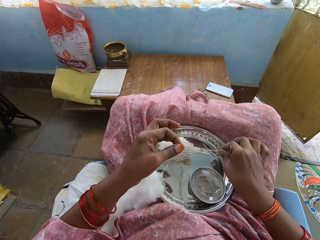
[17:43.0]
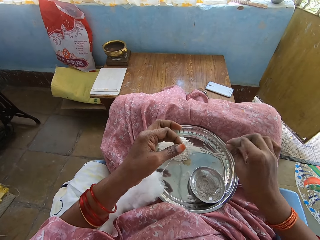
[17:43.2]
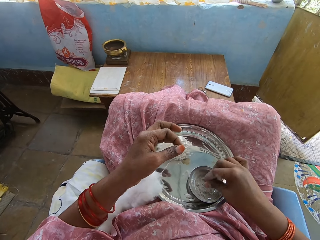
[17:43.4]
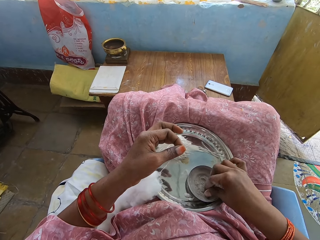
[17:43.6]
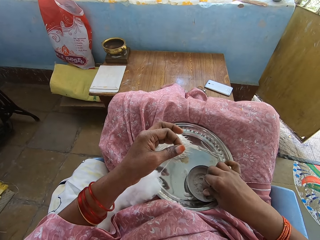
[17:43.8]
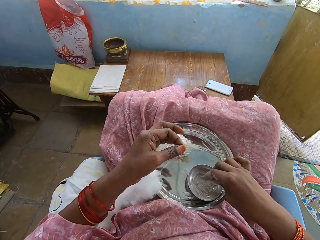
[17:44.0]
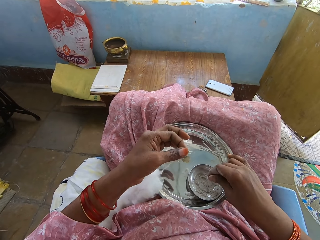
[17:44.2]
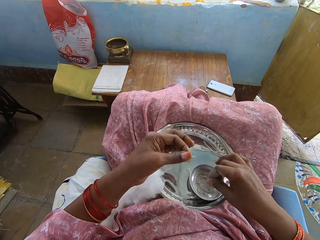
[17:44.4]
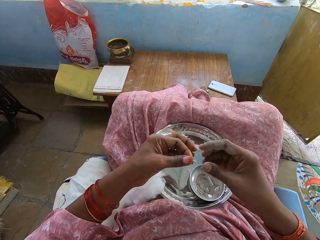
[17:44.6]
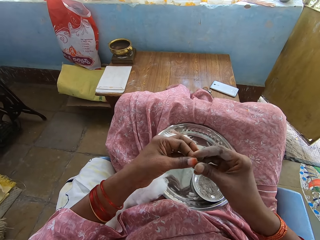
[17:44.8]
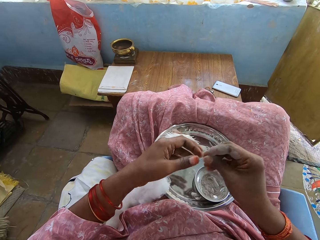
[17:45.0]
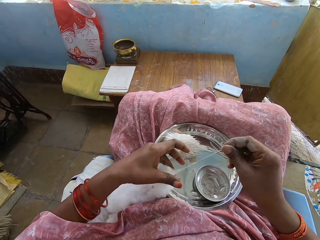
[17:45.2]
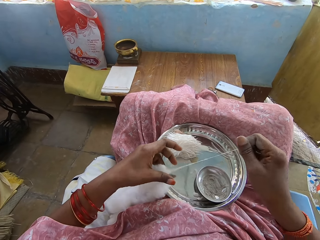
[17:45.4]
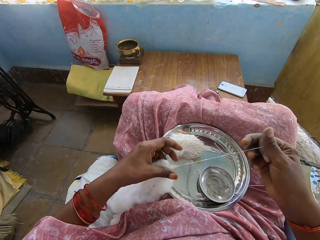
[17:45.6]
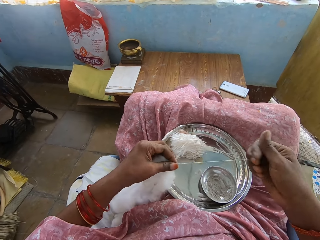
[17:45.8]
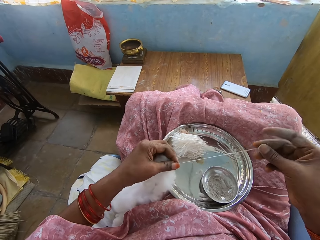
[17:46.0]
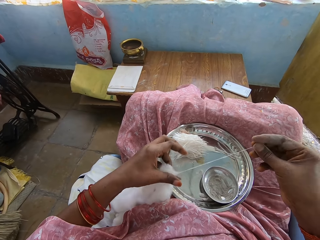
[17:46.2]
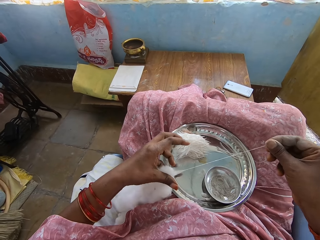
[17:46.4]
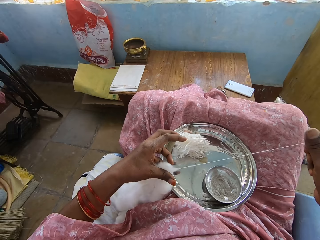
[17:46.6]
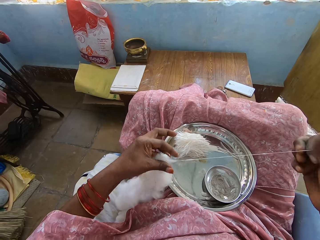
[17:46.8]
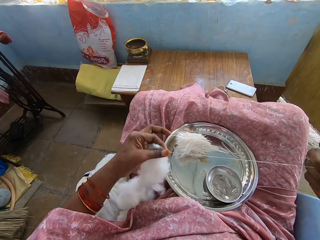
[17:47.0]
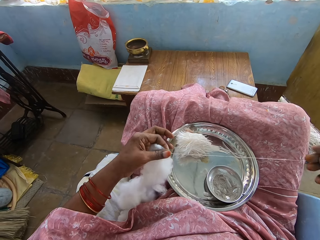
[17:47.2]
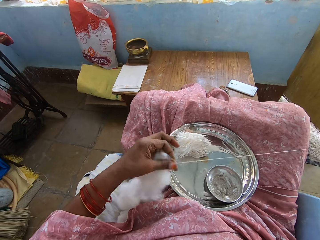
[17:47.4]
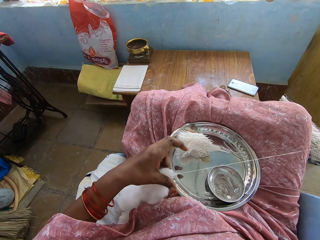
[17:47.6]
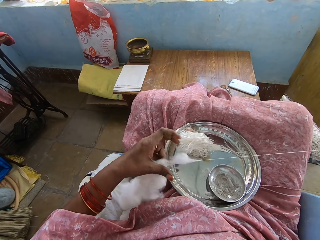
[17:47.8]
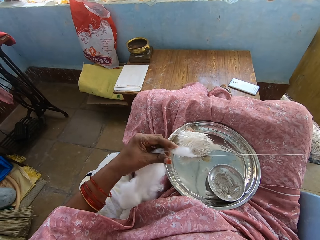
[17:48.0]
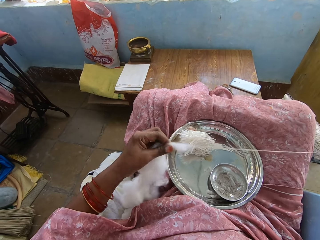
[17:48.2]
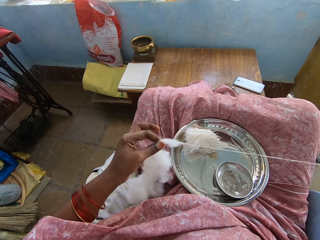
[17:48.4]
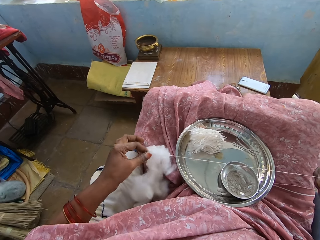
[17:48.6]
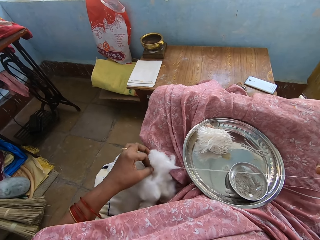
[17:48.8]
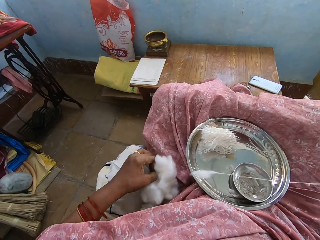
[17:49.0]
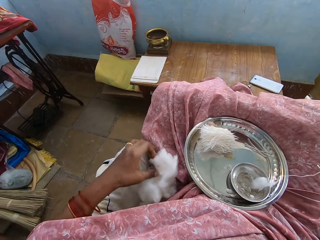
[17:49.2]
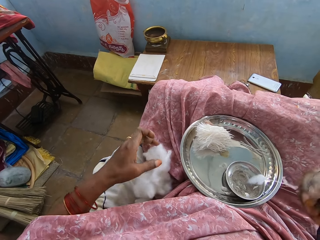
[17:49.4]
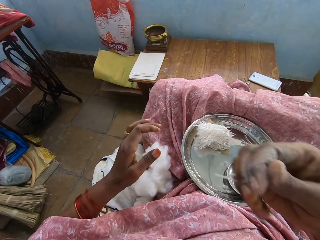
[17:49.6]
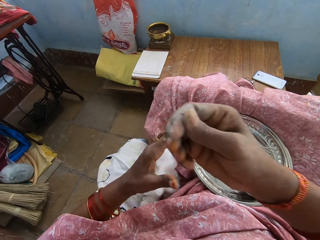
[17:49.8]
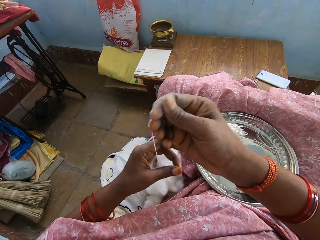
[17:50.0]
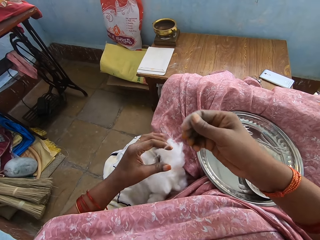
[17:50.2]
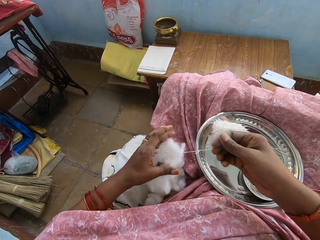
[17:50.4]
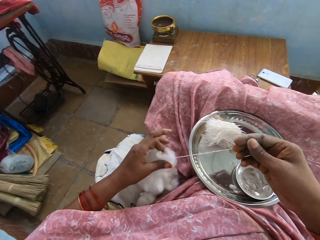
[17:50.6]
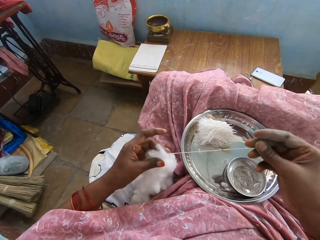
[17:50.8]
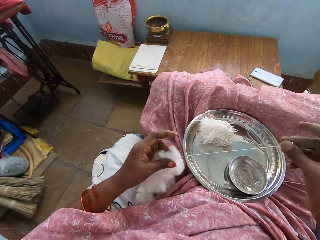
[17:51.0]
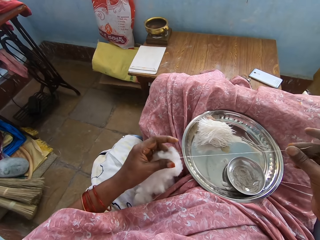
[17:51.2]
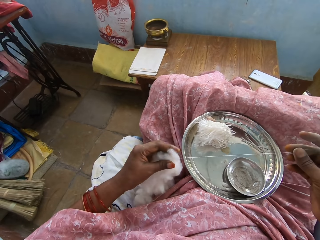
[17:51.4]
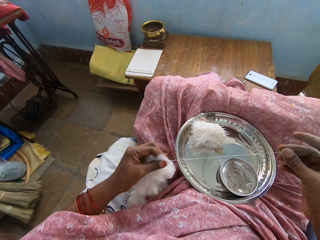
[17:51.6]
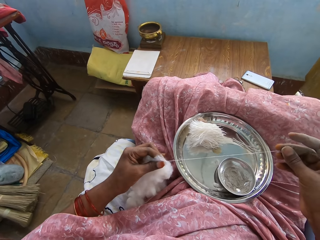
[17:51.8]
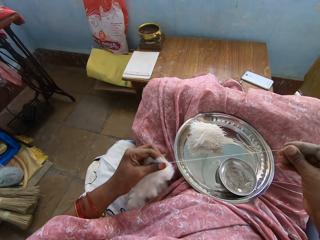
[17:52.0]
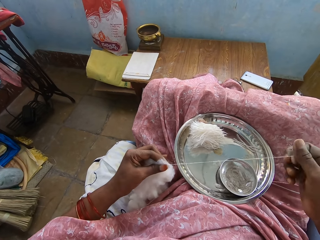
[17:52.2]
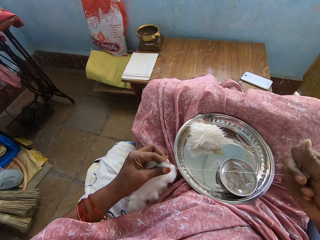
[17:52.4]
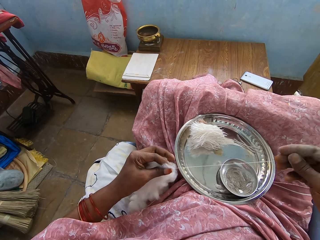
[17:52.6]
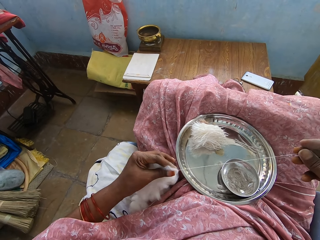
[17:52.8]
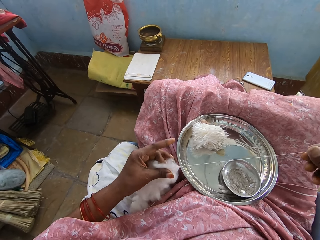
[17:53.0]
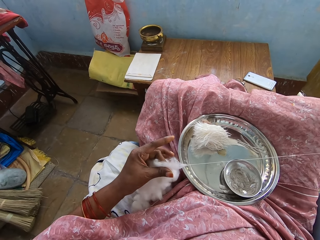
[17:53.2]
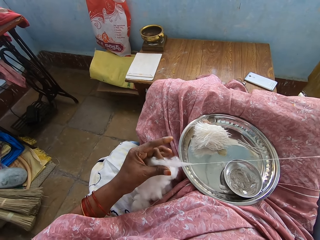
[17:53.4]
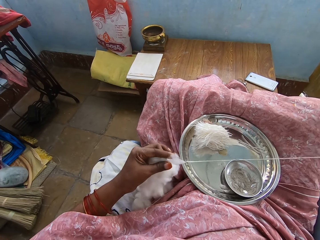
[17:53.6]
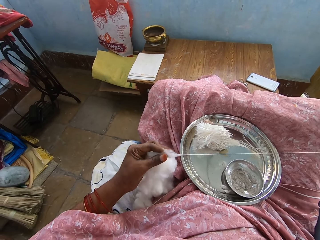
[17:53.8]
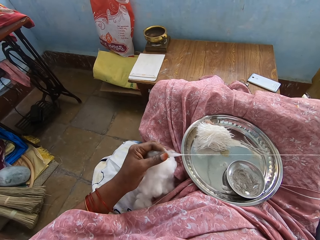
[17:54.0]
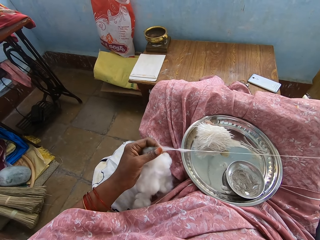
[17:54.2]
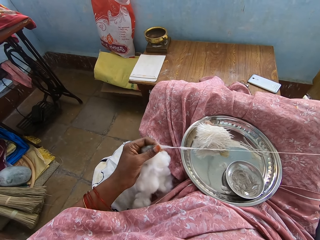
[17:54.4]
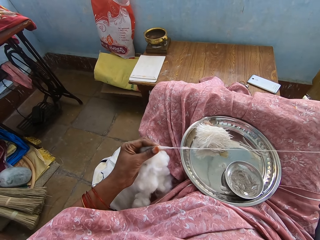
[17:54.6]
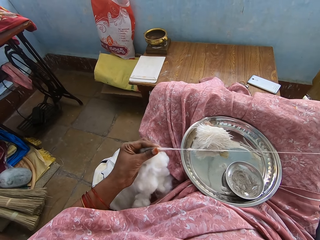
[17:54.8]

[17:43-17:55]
The camera wearer drops the cotton with the right hand. They touch the powder with the right hand. They hold the cotton with the hand. They pull the cotton with the right hand. They pick up the cotton with the left hand. They pull the cotton with the right hand.

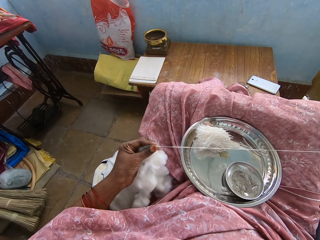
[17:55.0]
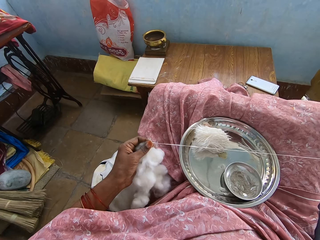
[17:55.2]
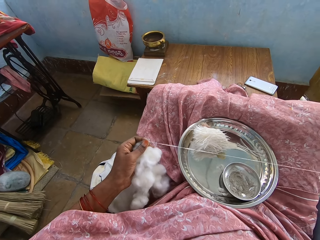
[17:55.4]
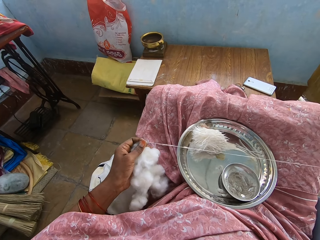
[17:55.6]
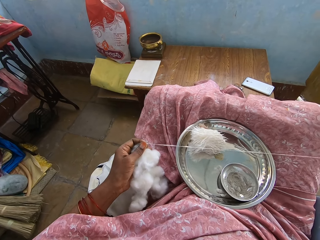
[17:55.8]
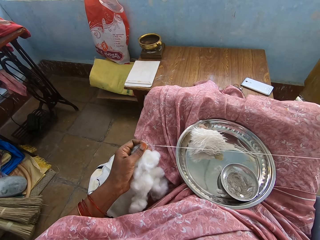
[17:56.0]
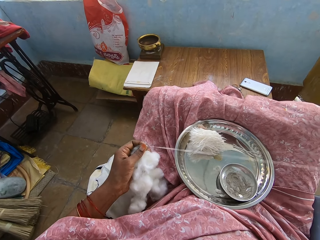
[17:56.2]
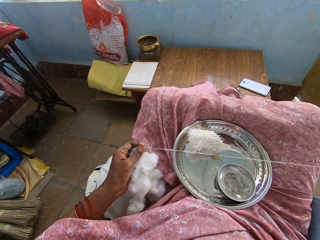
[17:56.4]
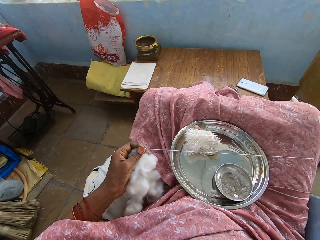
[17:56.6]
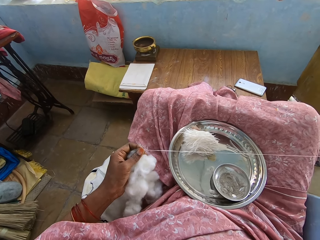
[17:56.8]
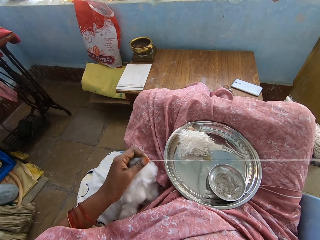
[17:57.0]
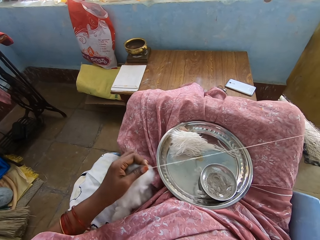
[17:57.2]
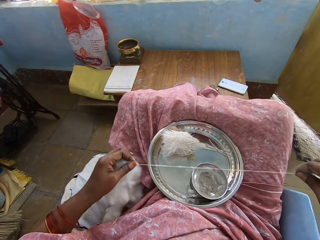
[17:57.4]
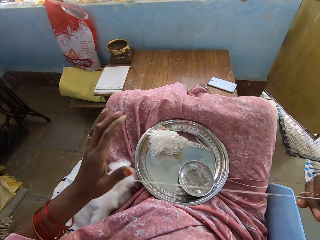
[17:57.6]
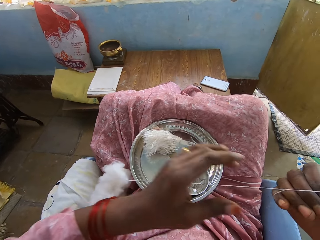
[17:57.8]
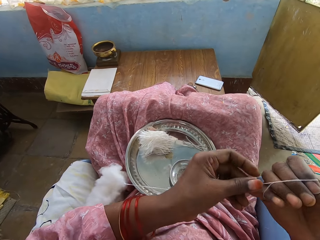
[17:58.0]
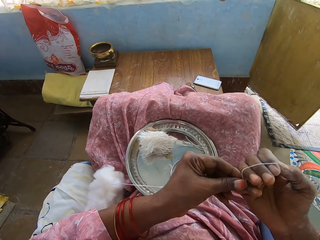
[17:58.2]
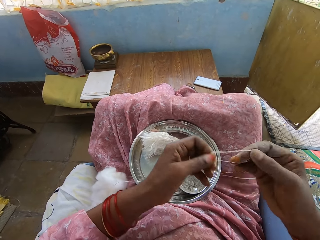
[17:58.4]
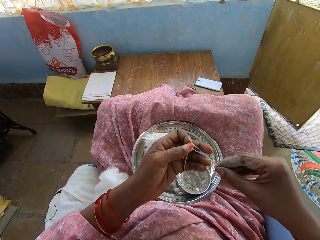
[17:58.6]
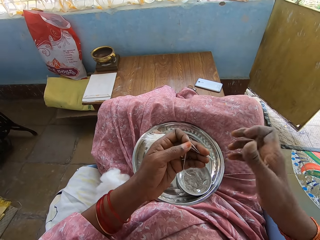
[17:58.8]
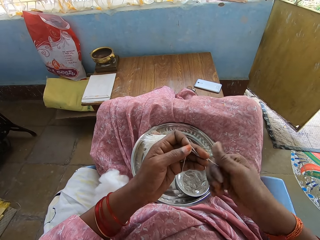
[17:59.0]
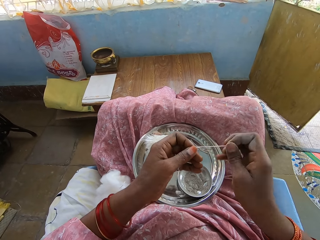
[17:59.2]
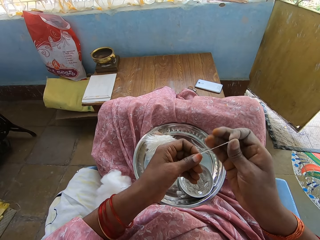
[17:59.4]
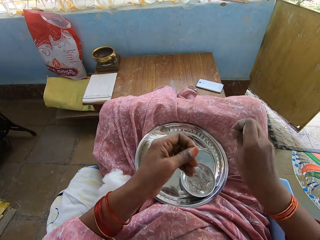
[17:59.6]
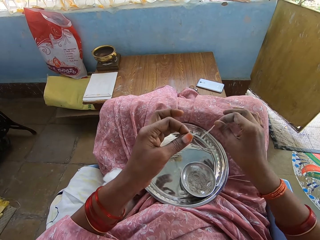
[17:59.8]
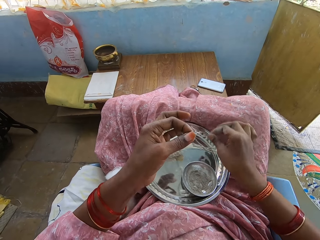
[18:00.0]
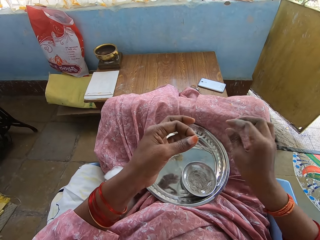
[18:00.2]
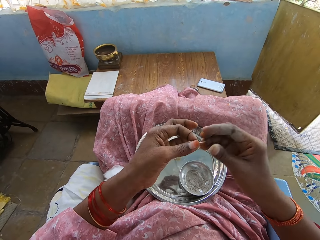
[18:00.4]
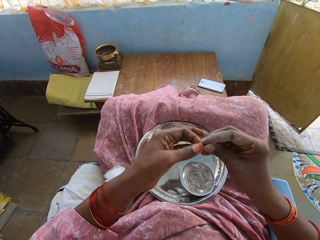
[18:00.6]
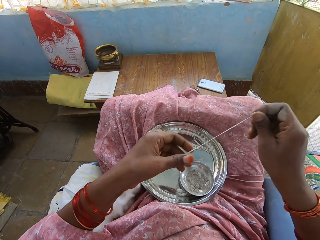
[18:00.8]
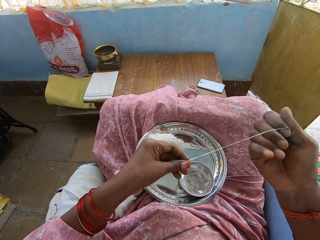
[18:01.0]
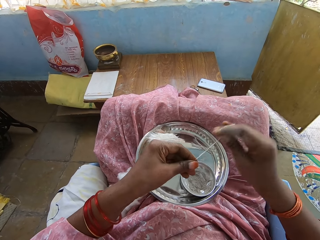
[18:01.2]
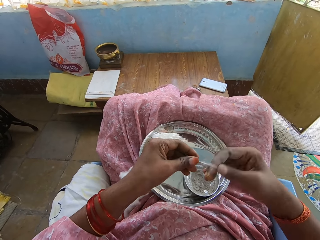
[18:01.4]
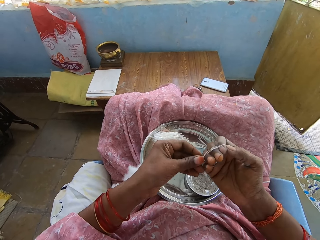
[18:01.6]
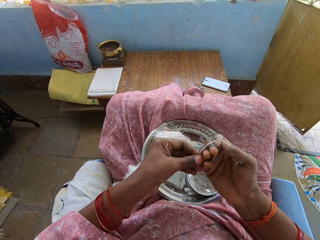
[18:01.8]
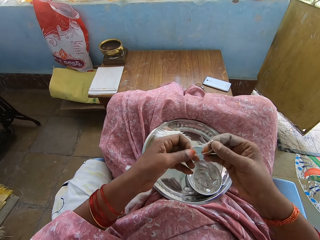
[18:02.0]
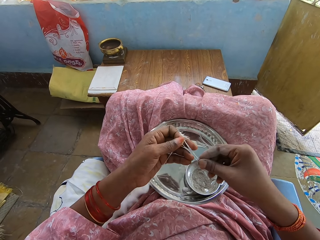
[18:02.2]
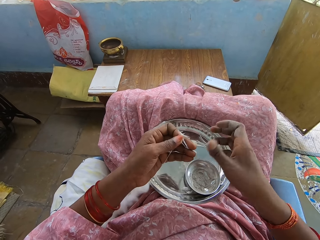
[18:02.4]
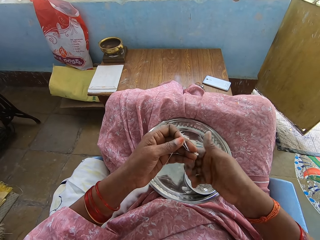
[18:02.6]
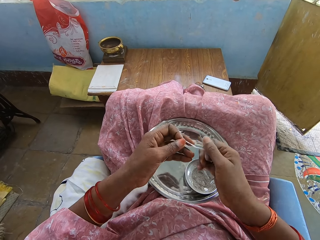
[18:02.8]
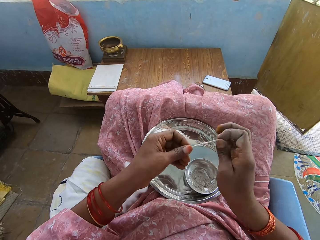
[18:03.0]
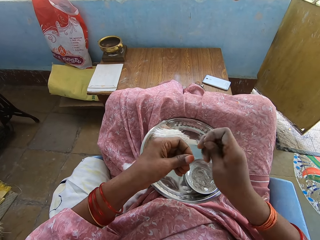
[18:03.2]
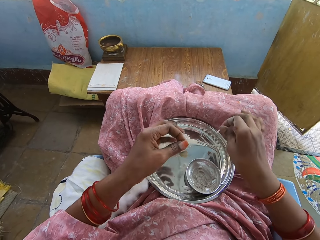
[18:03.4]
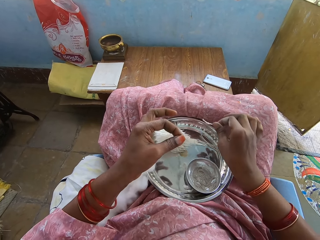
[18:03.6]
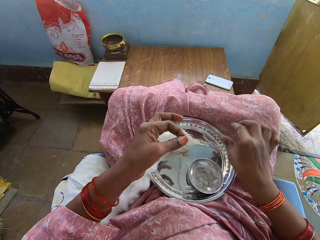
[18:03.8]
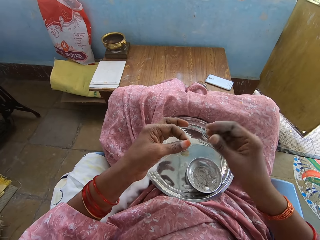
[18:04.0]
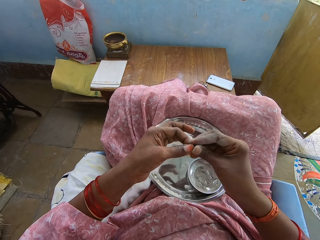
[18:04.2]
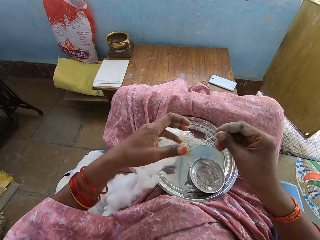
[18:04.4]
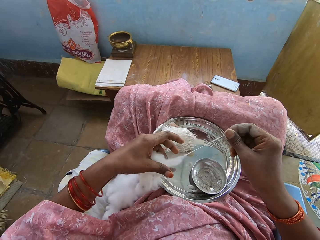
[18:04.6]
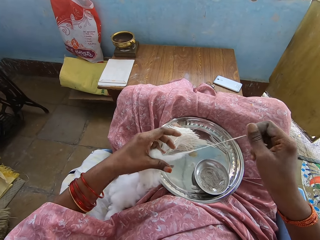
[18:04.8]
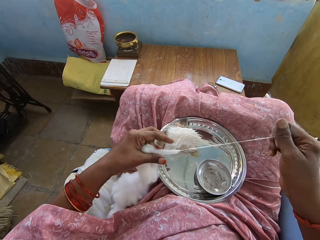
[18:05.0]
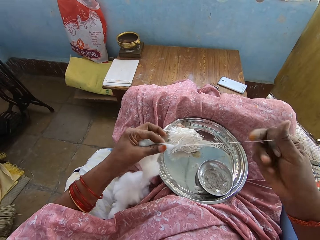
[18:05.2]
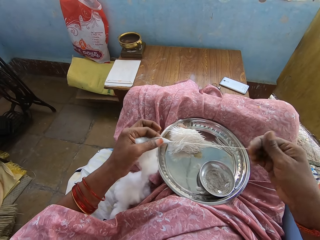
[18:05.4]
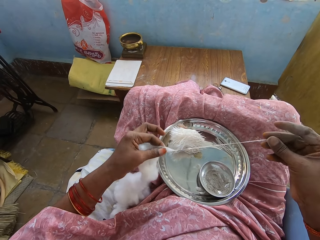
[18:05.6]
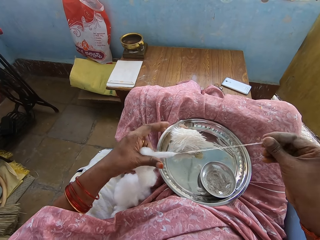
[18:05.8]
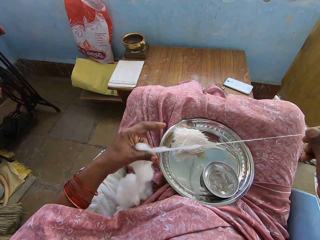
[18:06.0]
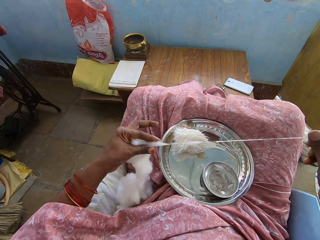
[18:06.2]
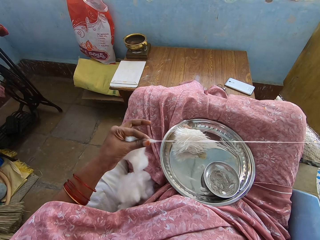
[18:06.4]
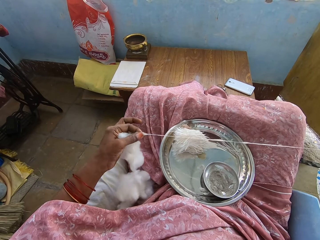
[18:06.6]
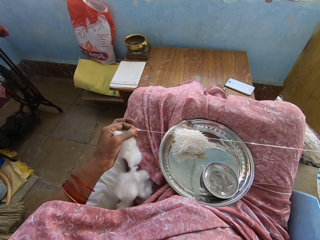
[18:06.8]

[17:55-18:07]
The camera wearer moves the left hand. They fold the cotton with the right hand, cut the cotton with the right hand, drop the cotton with the right hand and pull the cotton with the right hand. They fold the cotton with the right hand, cut the cotton with the right hand, drop the cotton with the right hand and hold the cotton with the right hand. They move the left hand. They pull the cotton with the right hand.
